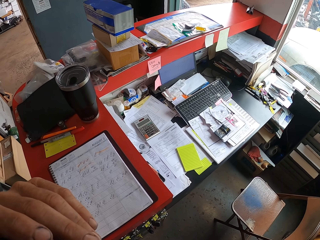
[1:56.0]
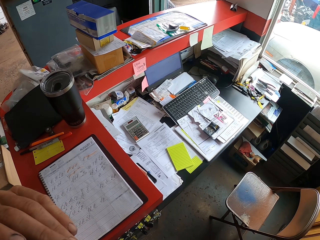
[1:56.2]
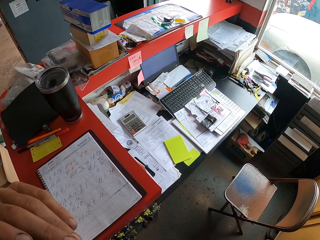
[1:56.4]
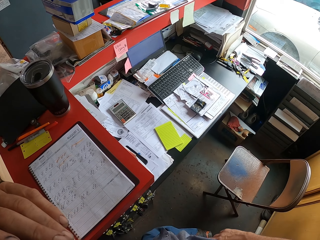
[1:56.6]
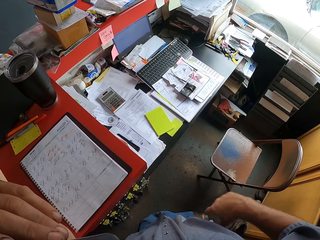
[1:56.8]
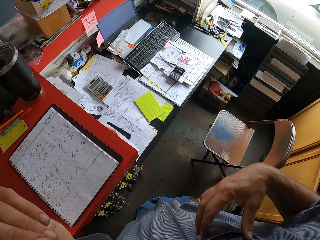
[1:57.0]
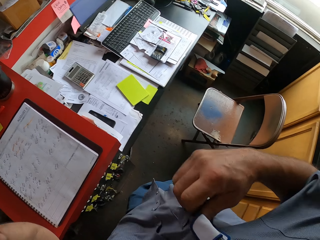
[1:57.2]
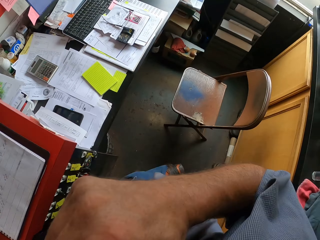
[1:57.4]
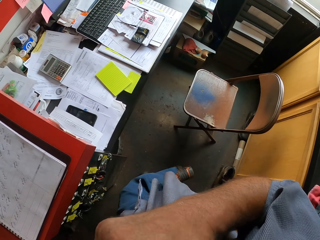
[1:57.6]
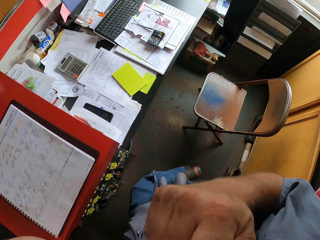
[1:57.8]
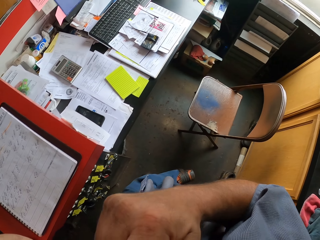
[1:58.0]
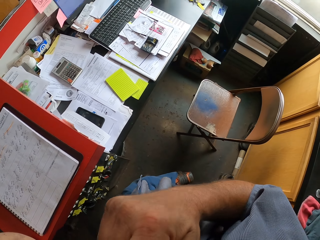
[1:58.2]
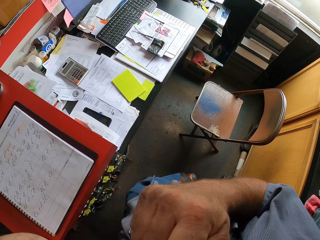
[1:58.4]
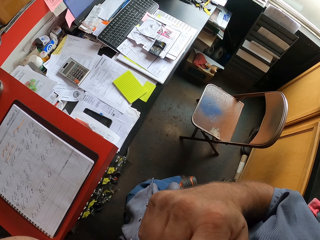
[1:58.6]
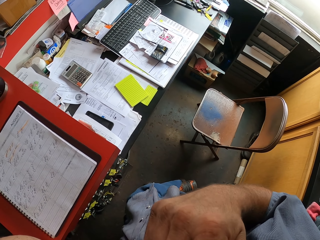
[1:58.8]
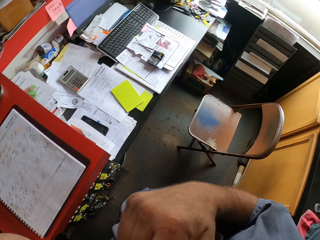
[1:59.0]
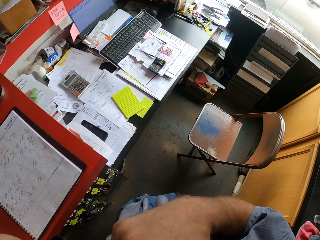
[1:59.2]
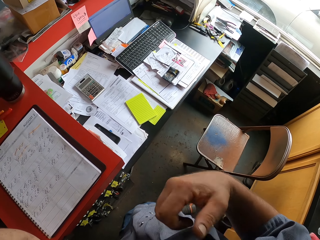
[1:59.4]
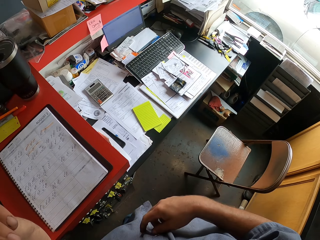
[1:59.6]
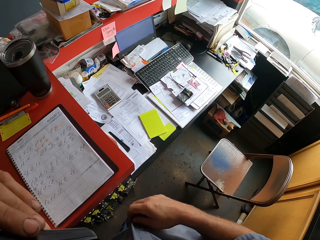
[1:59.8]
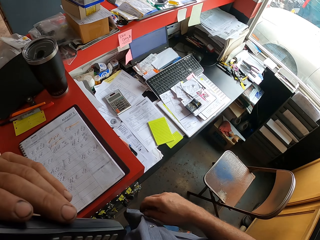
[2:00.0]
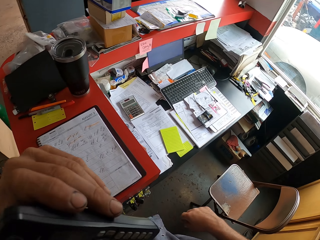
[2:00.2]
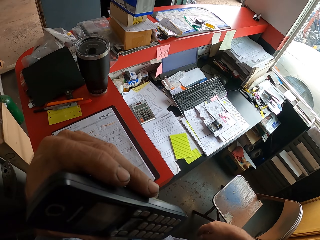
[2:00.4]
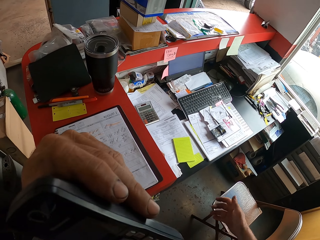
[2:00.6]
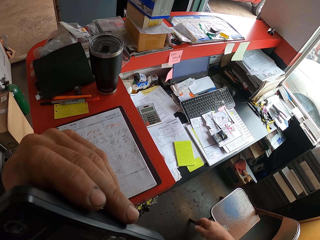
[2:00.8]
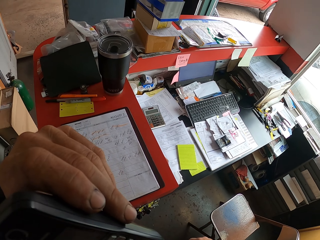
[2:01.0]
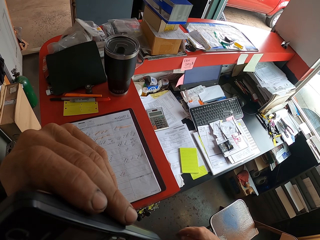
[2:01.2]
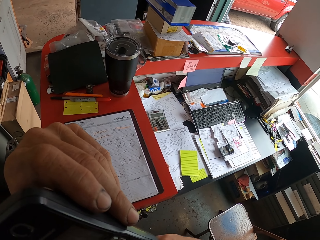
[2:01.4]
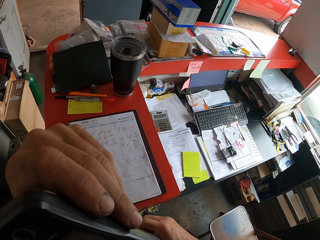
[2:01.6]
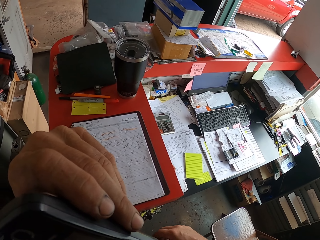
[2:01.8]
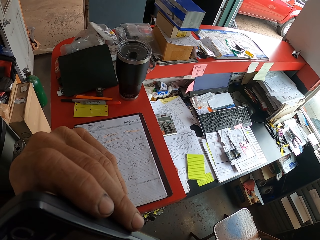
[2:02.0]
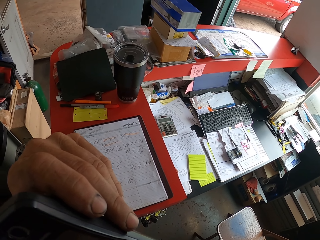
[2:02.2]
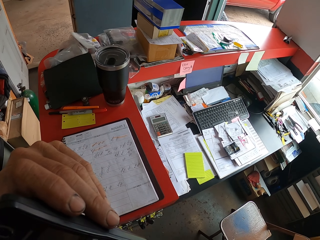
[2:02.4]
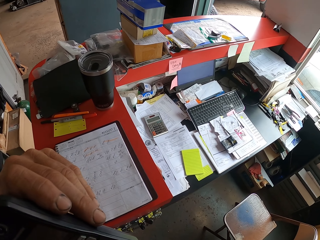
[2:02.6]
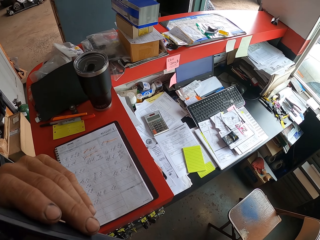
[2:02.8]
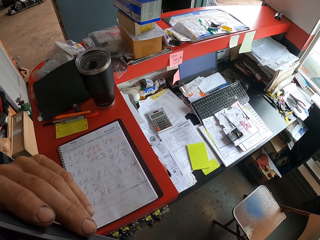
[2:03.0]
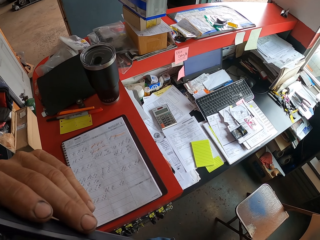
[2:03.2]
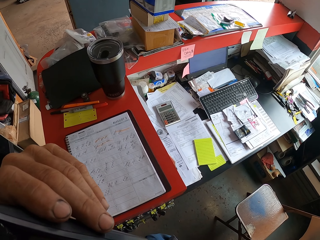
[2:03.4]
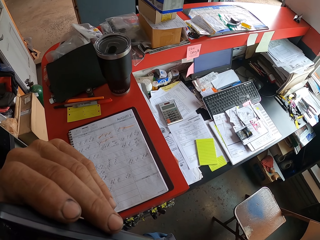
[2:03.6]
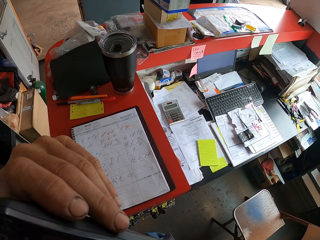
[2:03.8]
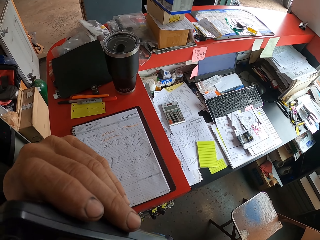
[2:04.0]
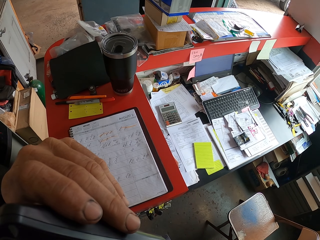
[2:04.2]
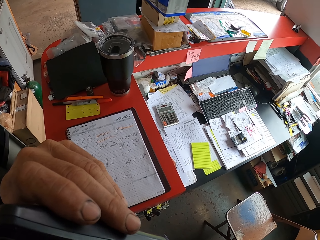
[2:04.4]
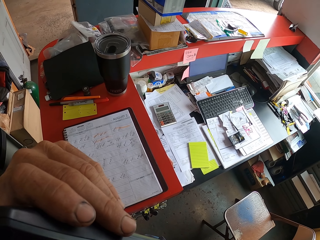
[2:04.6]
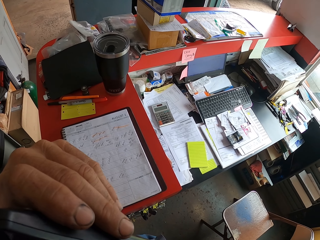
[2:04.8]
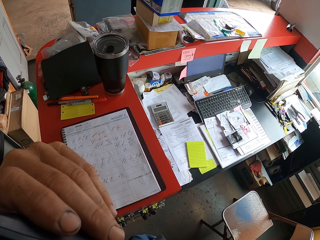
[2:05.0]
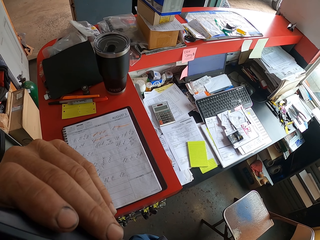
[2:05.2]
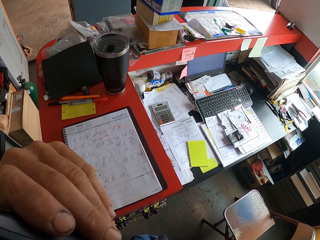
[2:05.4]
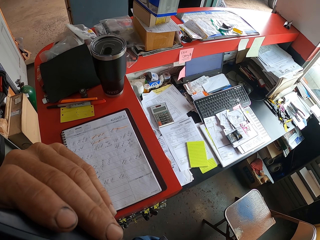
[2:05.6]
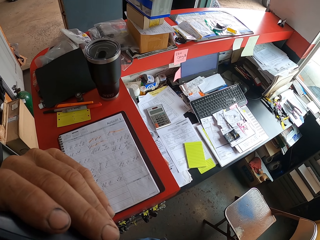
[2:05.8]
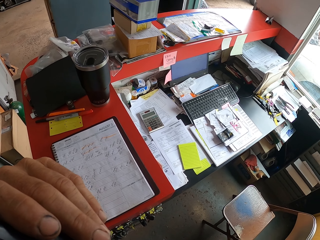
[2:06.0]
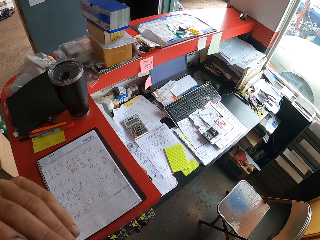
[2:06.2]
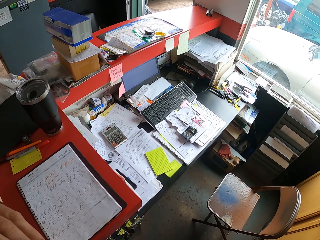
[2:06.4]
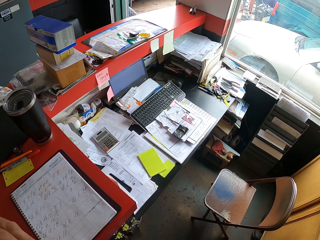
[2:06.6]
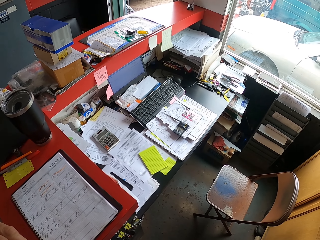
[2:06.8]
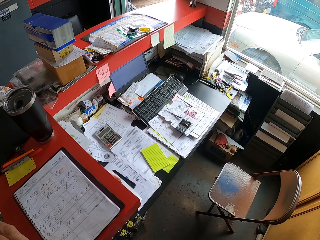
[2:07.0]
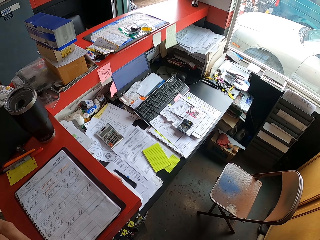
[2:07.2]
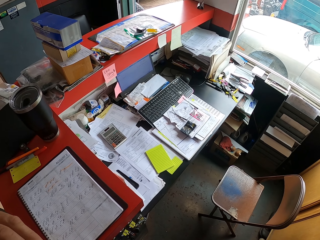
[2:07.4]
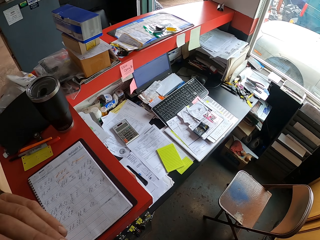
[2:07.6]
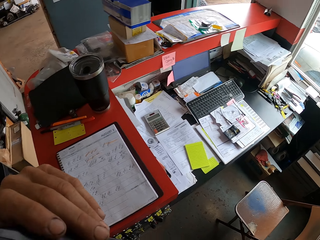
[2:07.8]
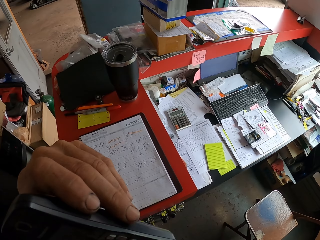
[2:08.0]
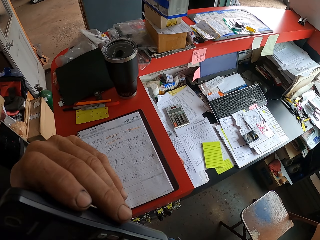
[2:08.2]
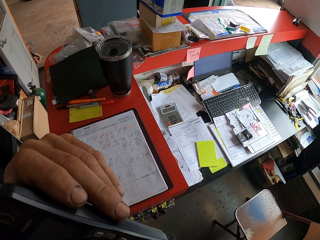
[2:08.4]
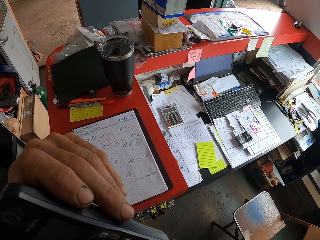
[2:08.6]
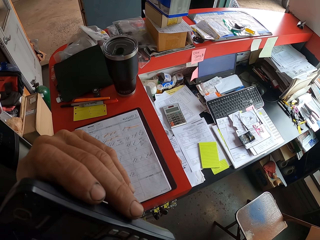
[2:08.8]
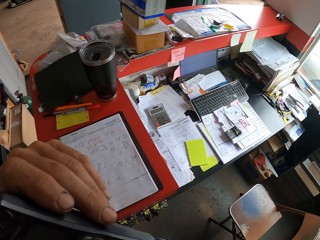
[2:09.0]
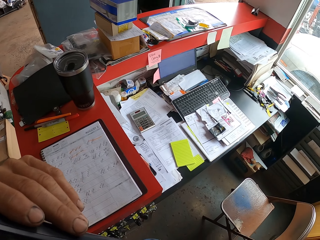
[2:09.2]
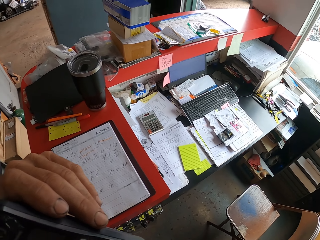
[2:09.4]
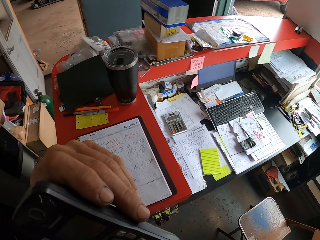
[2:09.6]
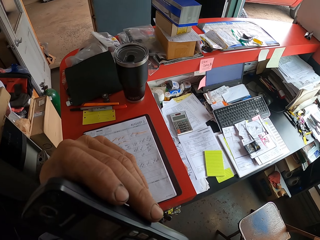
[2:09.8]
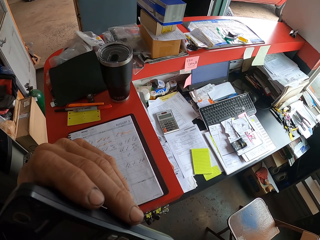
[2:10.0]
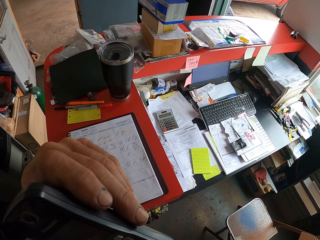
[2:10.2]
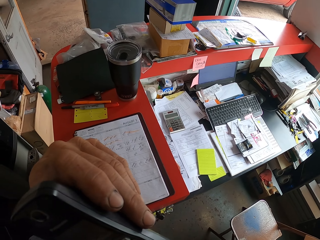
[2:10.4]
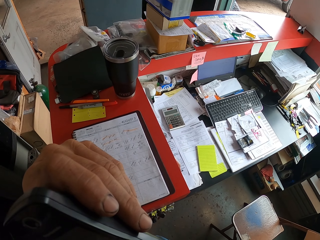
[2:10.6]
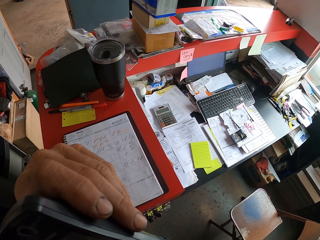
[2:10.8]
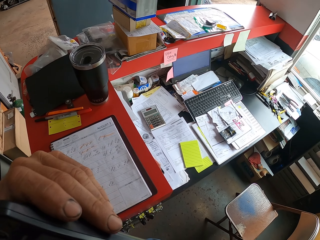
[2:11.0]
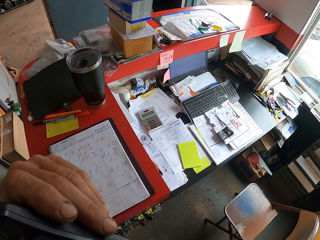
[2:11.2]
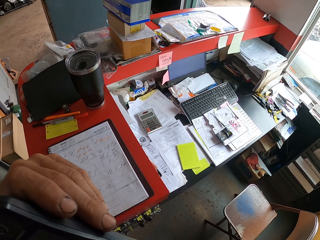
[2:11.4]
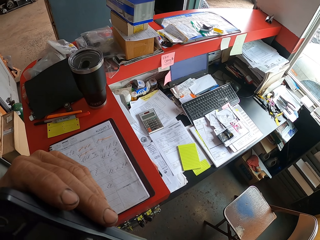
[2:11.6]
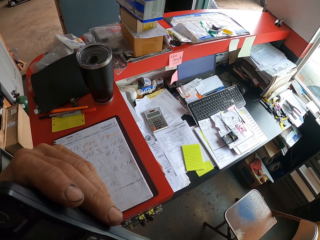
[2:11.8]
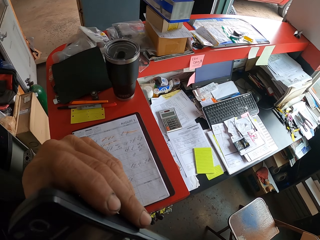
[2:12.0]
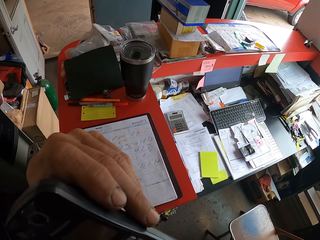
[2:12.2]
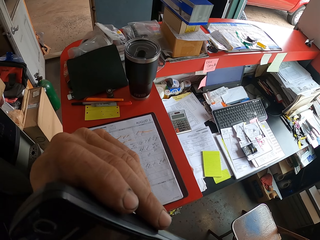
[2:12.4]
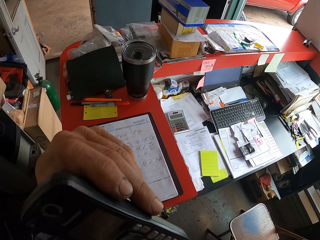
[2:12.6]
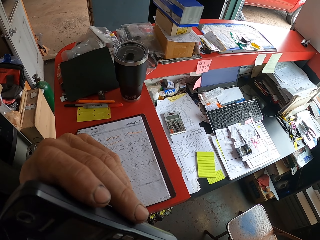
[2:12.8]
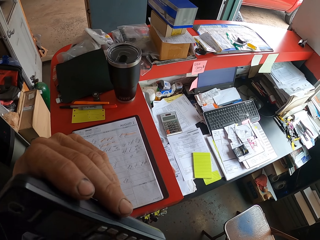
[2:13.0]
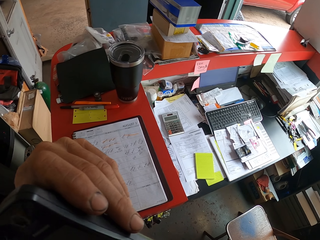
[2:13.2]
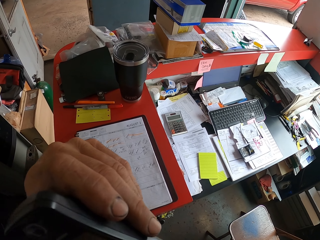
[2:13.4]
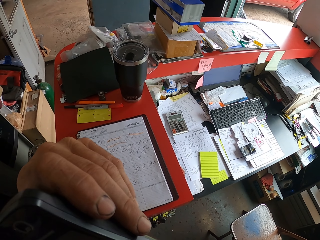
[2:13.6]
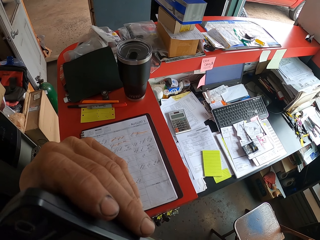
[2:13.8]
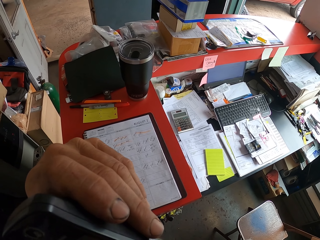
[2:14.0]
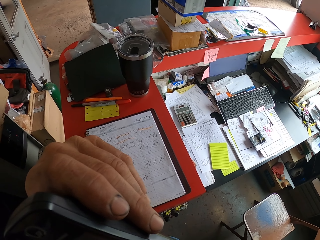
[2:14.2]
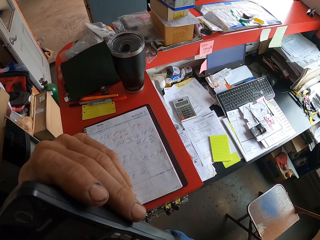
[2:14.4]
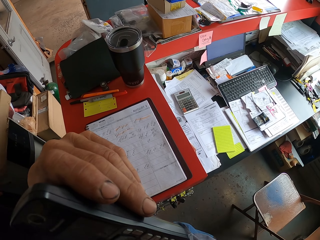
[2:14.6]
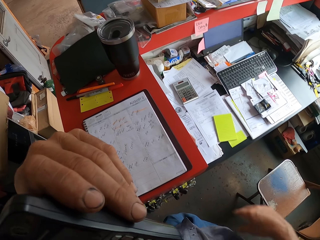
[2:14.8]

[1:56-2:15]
The camera wearer pulls his shirt. He moves the right hand.
